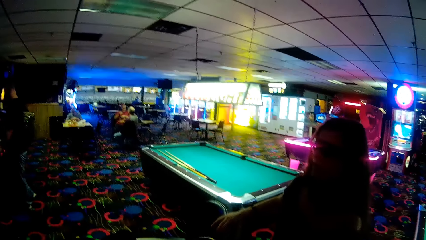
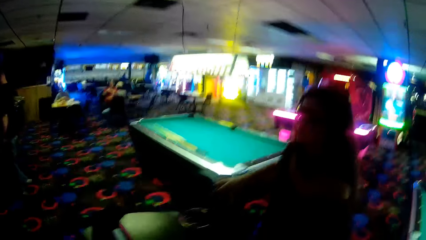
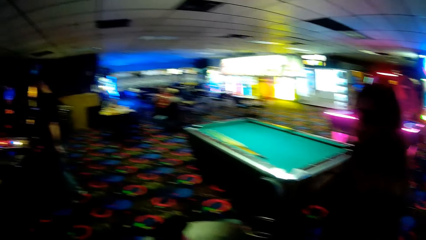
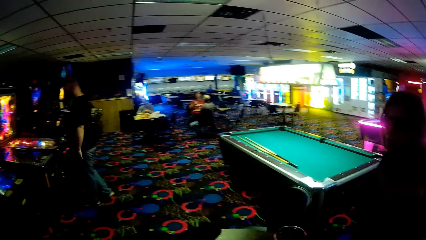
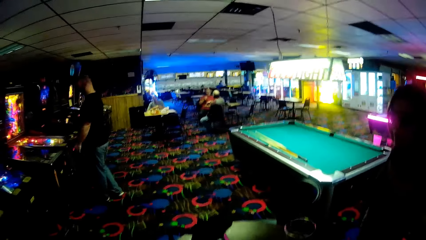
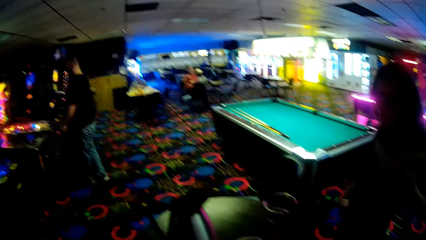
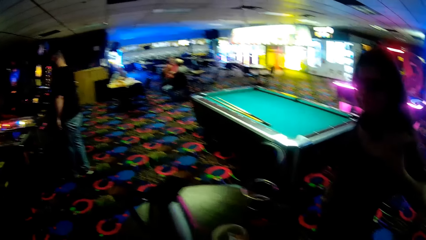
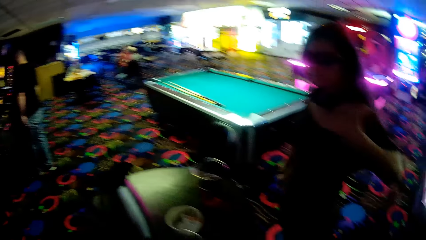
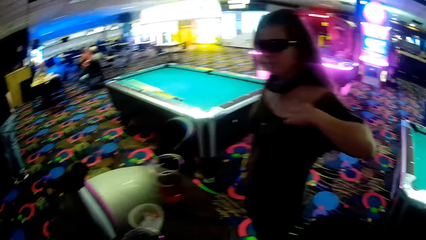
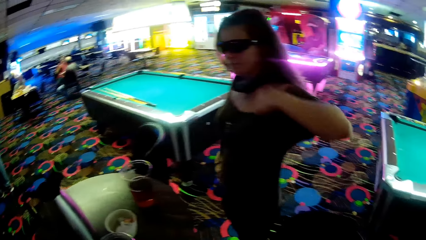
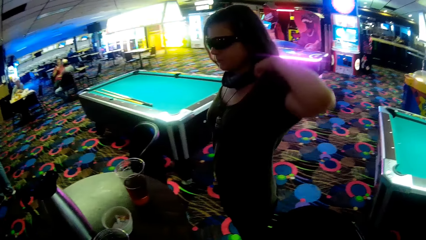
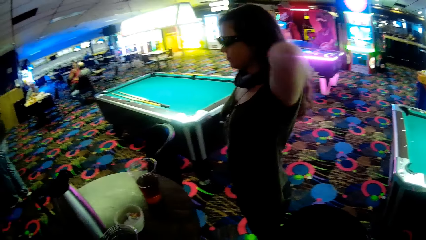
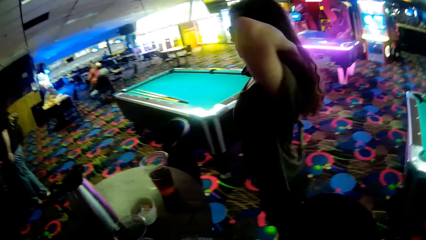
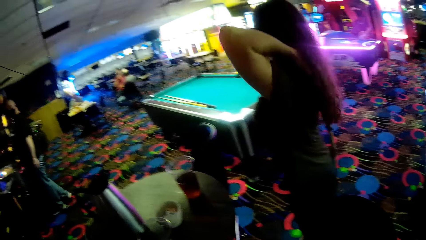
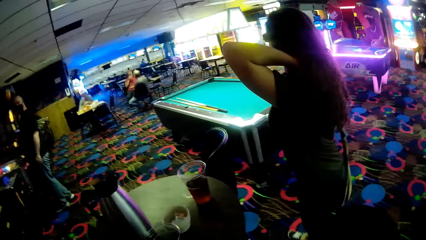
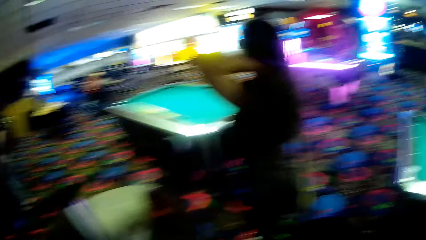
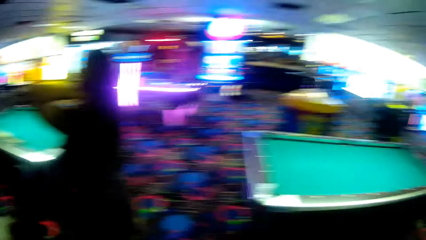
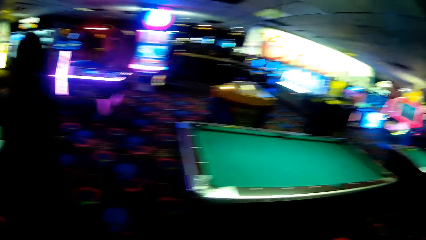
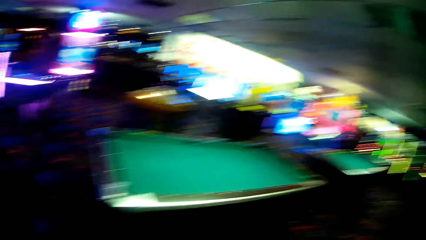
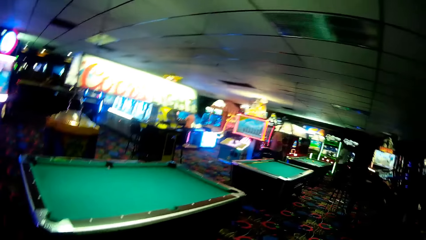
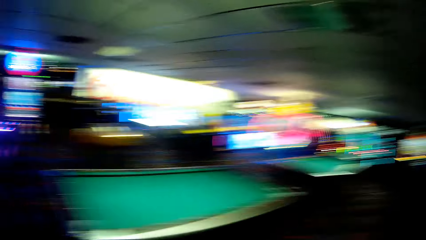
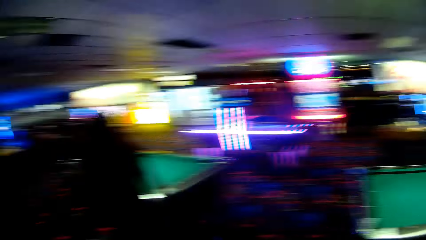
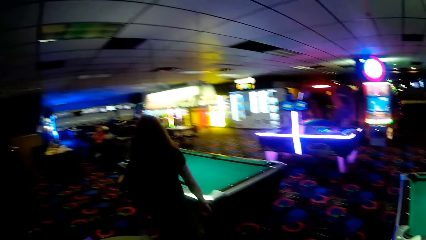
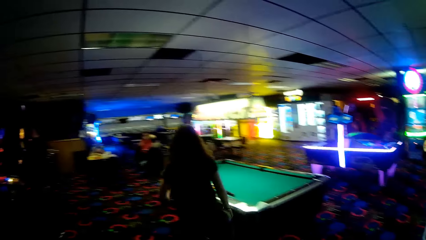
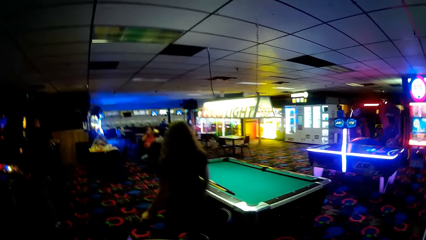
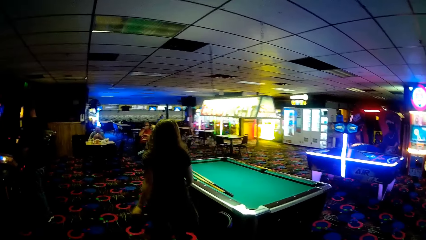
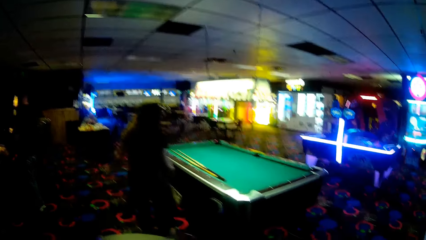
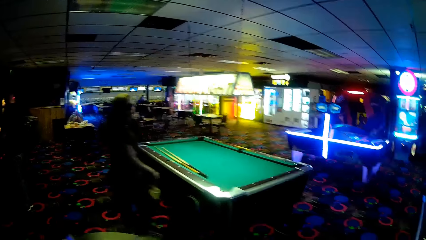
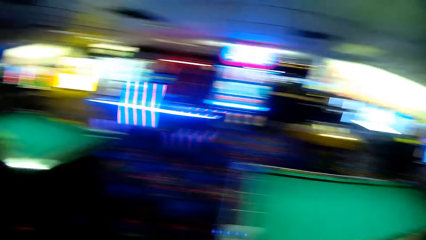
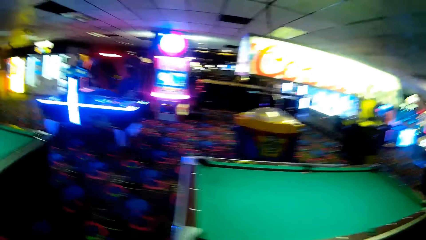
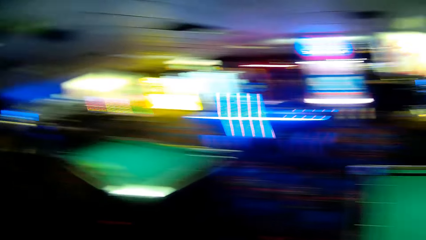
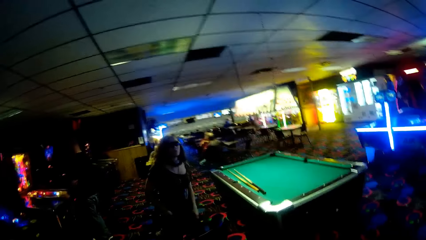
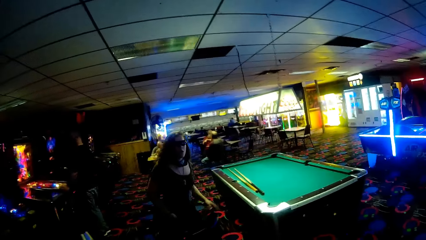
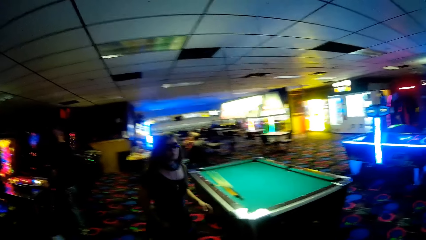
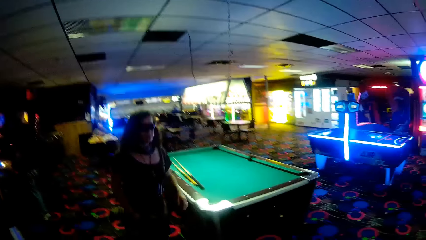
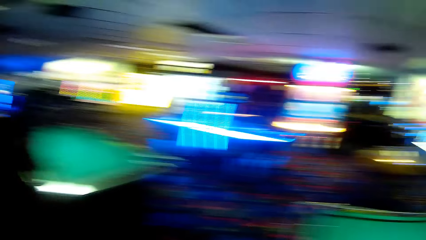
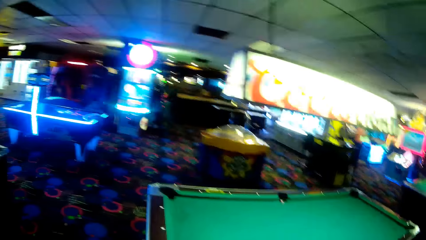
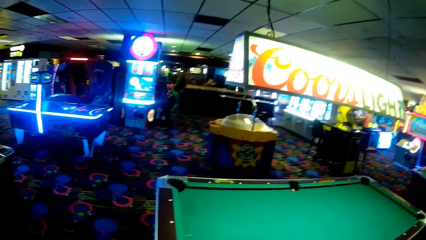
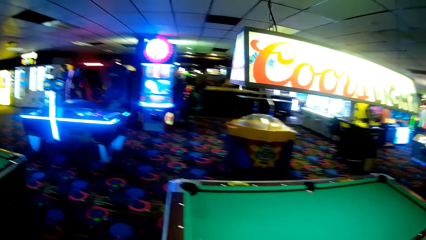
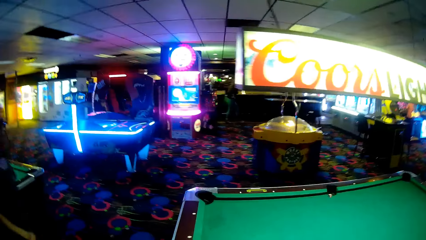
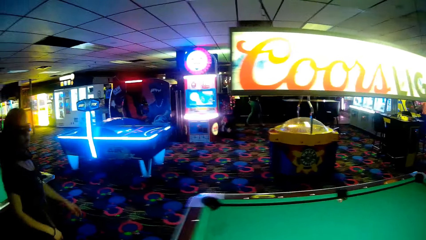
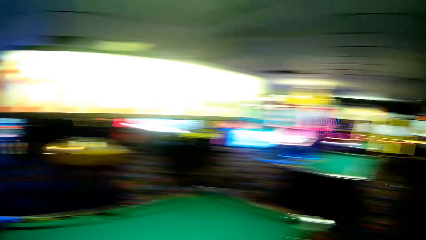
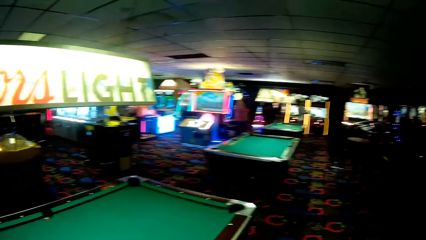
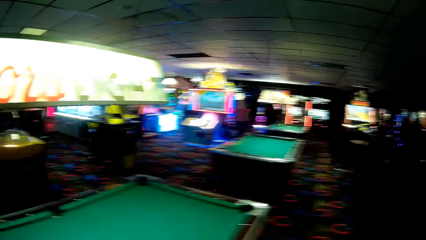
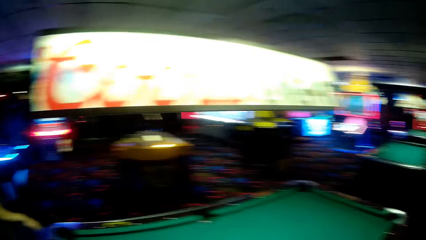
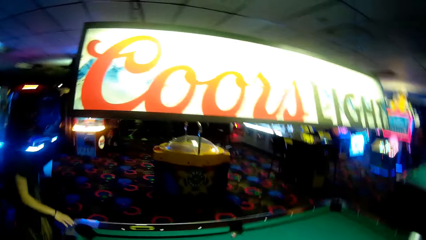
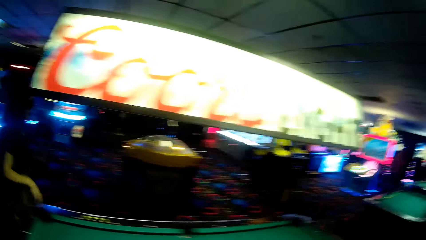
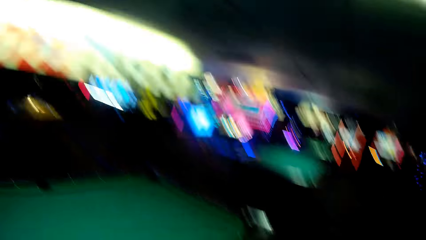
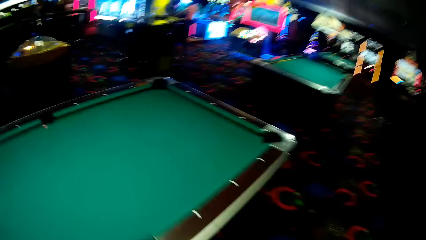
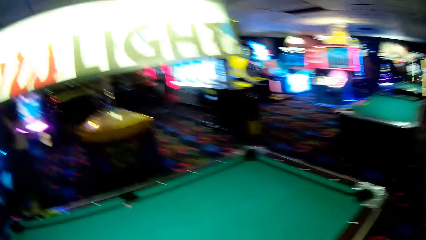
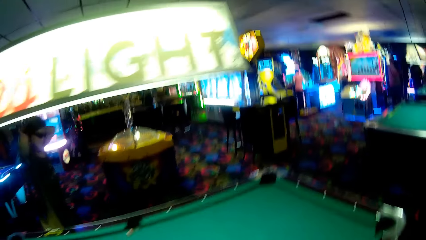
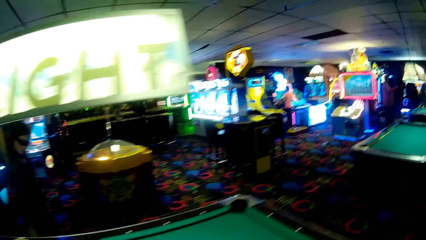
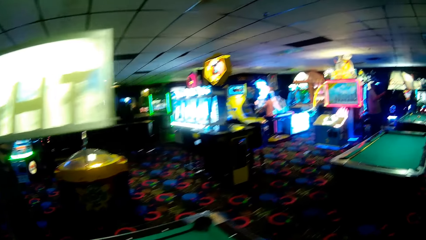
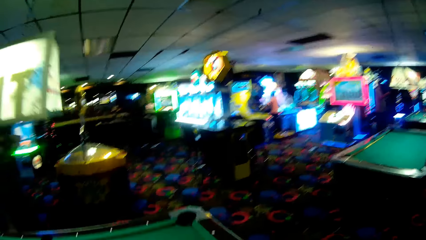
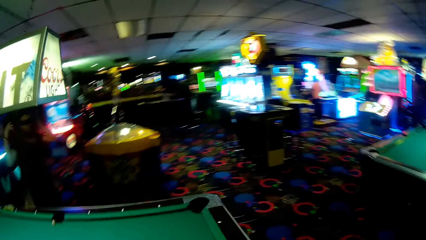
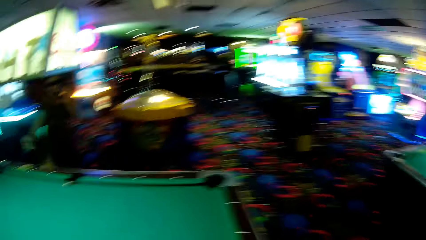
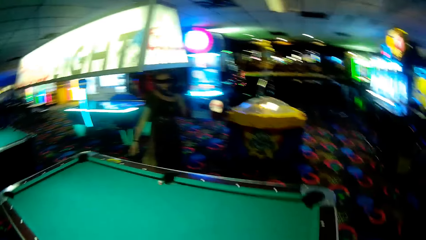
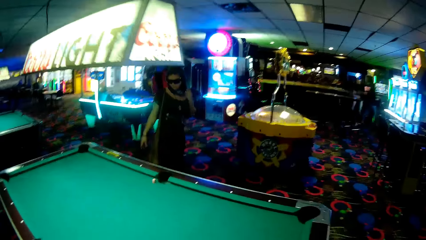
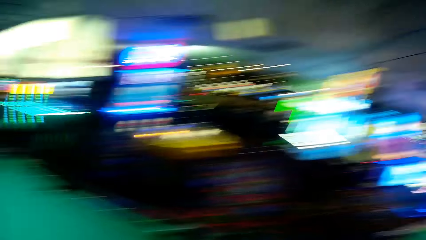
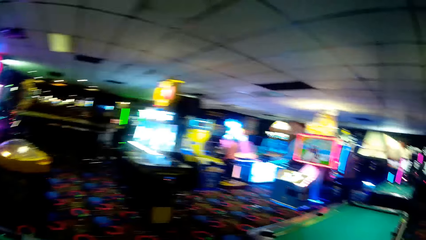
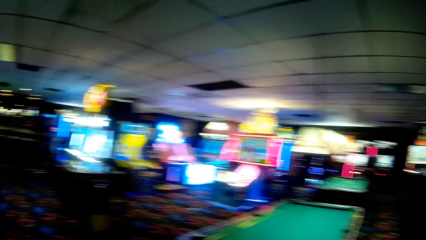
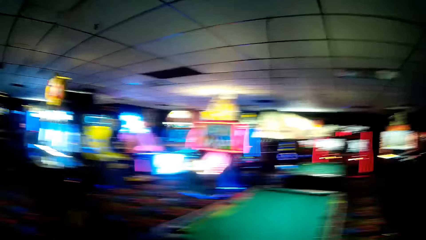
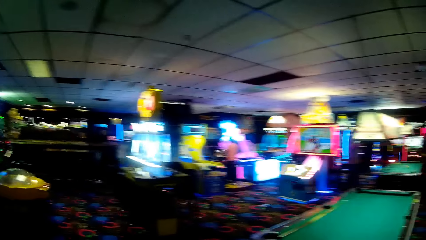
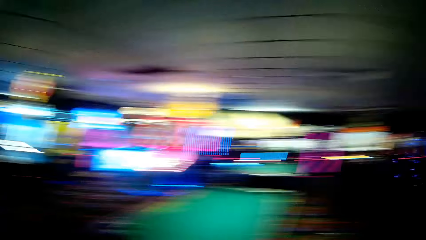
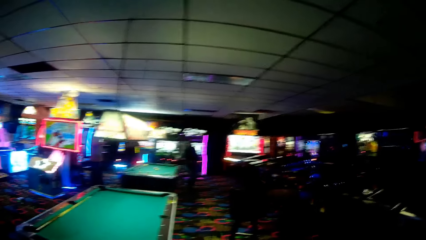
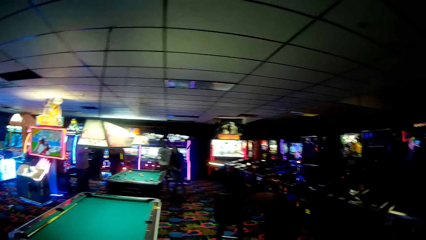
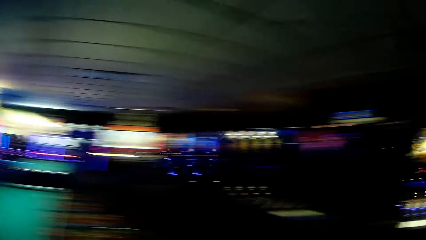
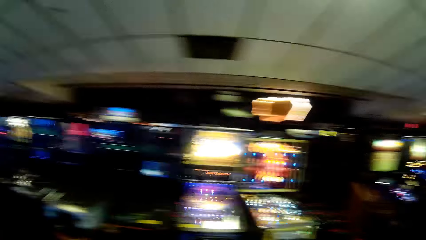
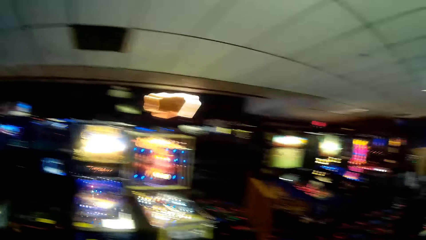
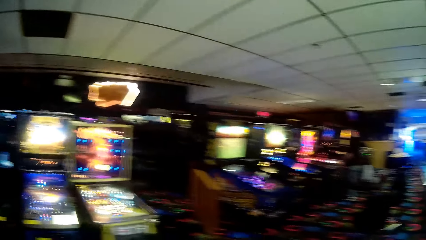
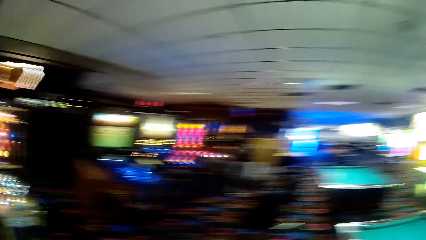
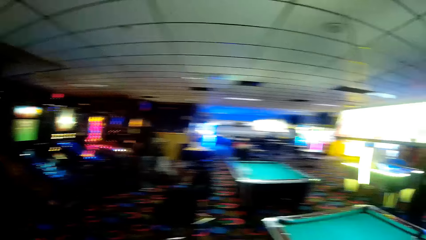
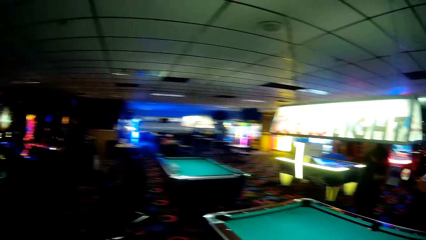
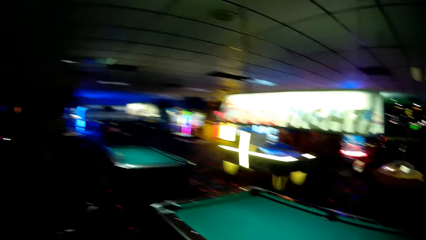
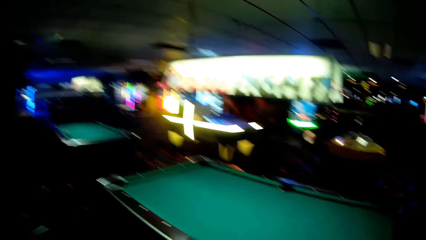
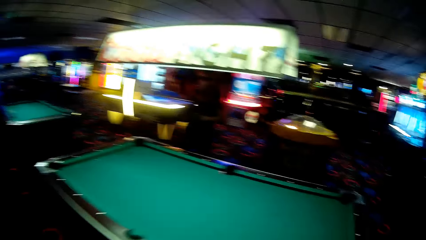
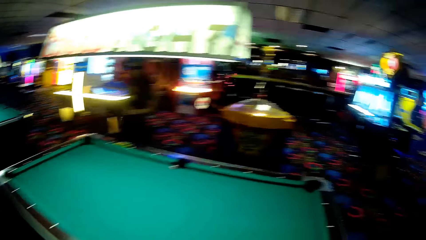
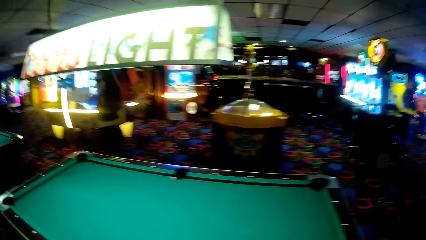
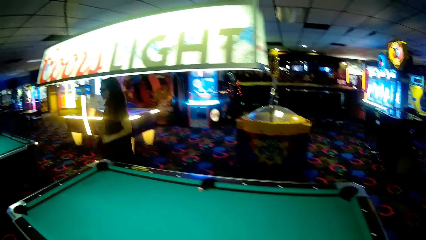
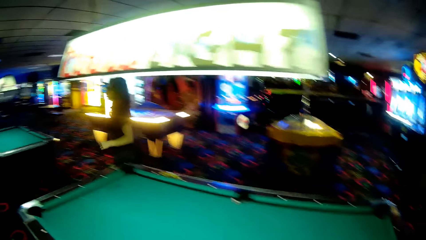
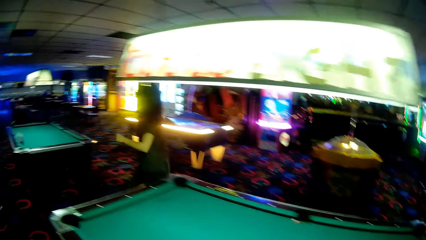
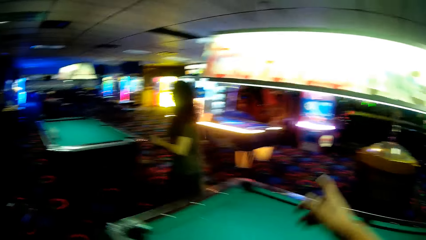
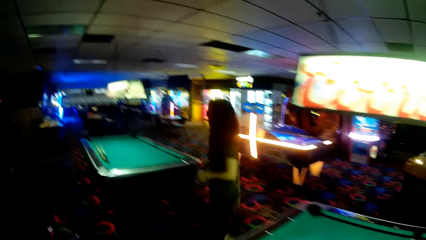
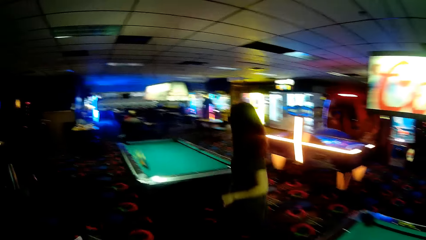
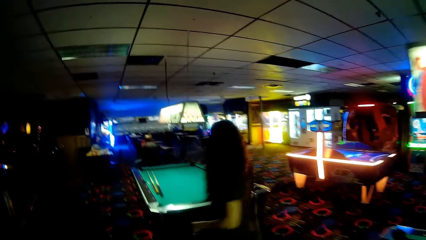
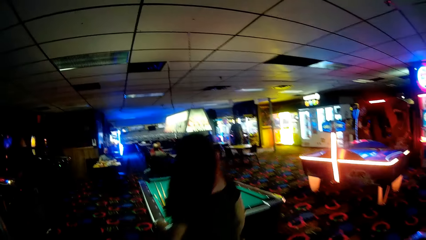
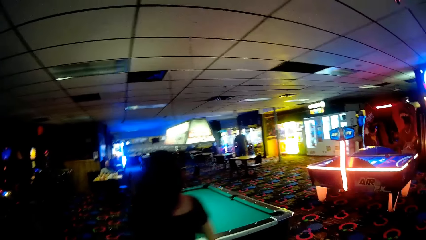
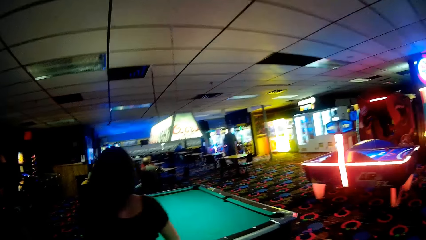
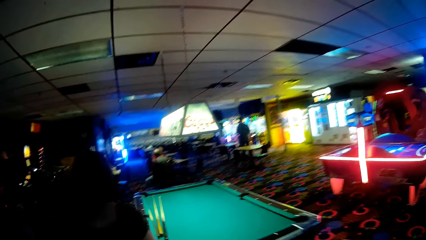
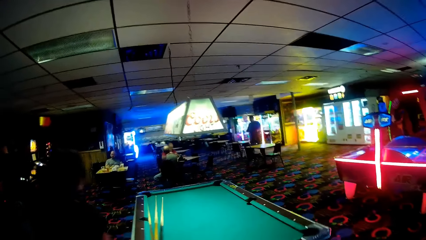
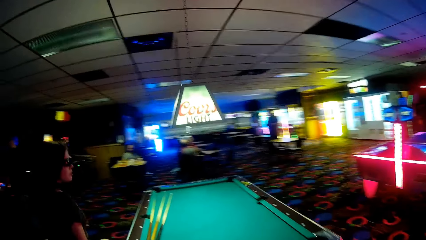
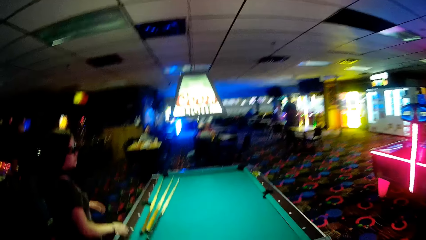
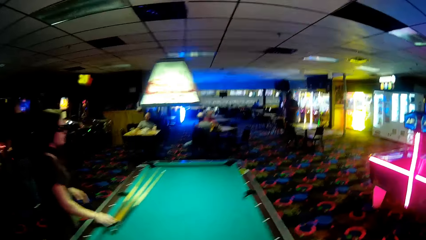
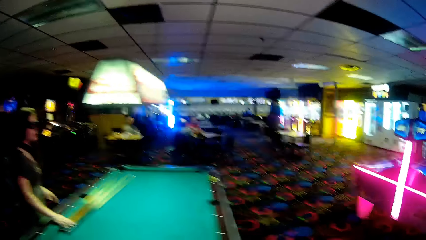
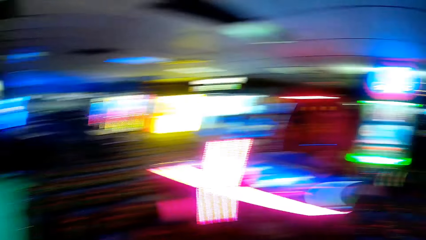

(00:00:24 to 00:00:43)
The camera wearer talks to a woman. The woman walks towards the pool table. She walks back to another pool. The camera wearer walks. The woman walks around the pool table. The camera wearer walks around the pool table.
